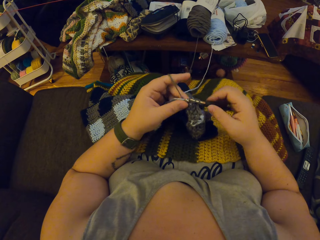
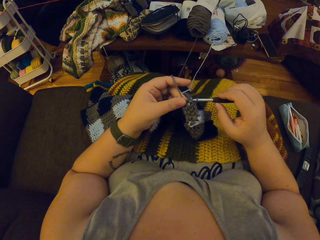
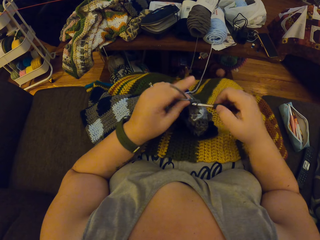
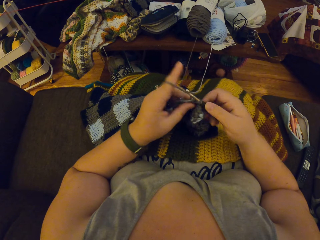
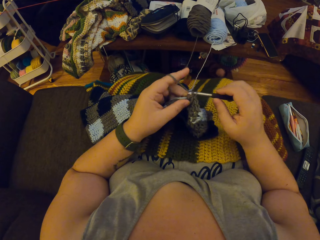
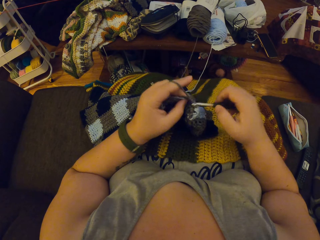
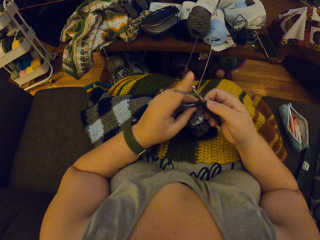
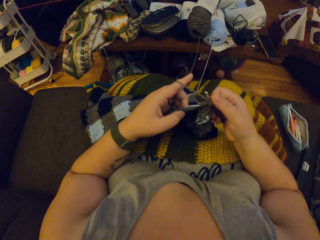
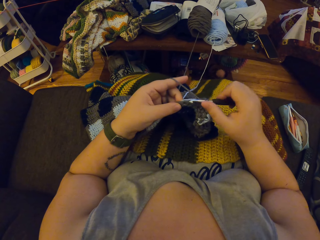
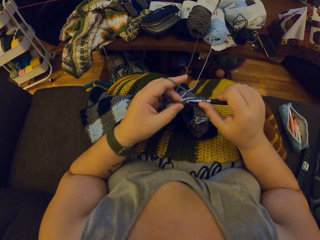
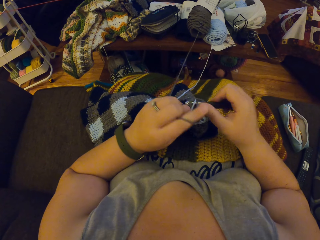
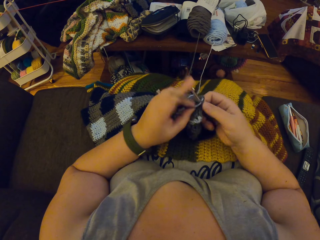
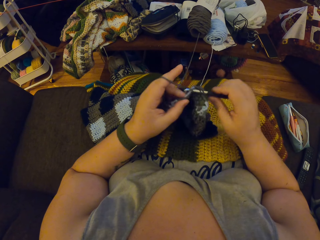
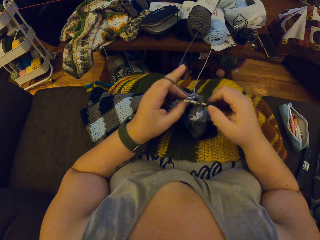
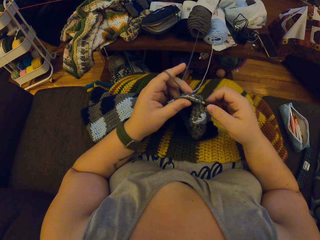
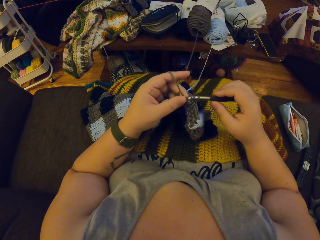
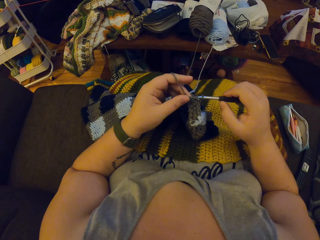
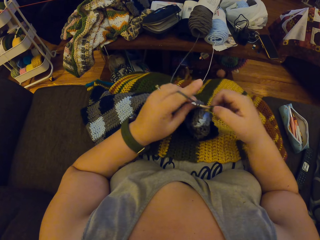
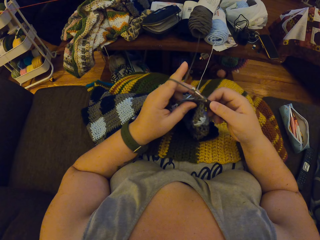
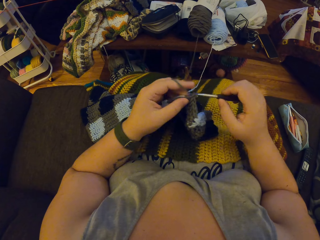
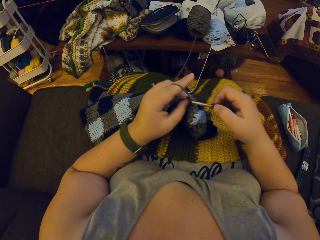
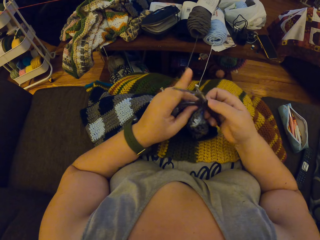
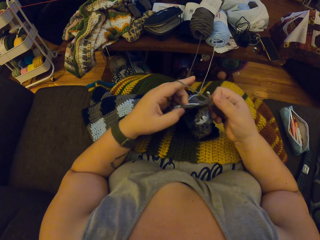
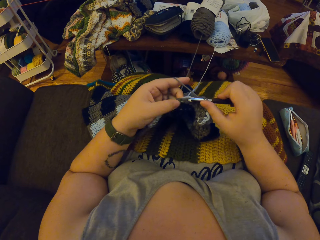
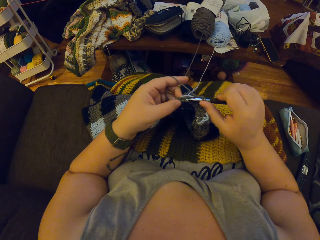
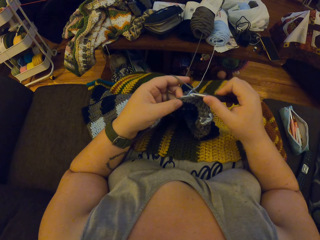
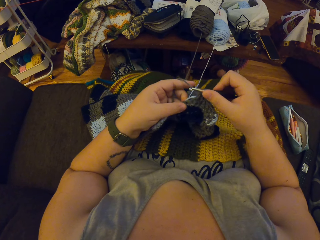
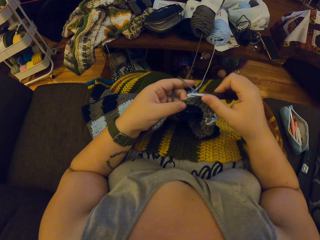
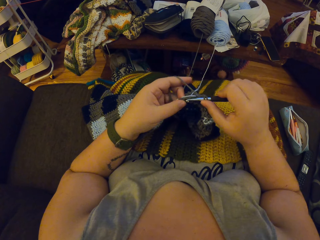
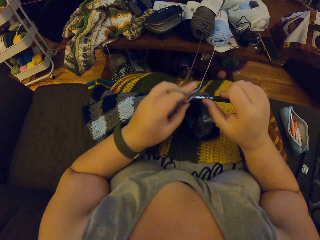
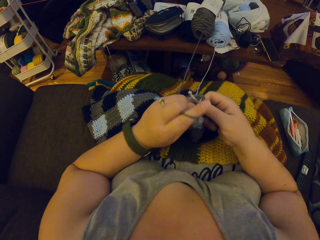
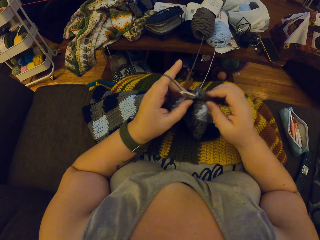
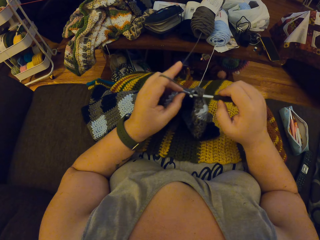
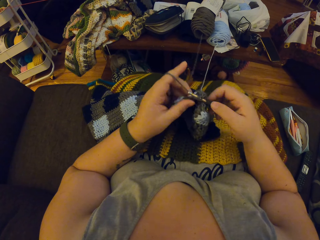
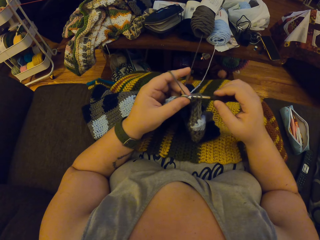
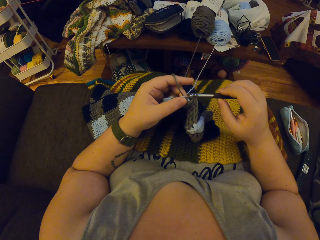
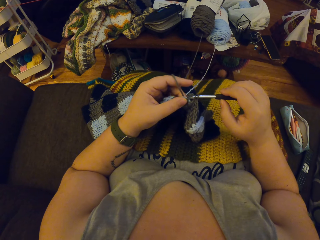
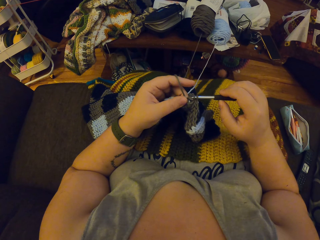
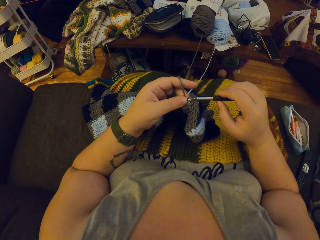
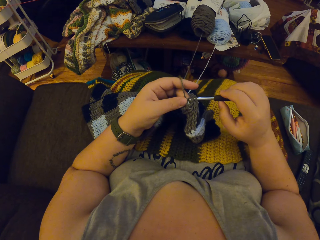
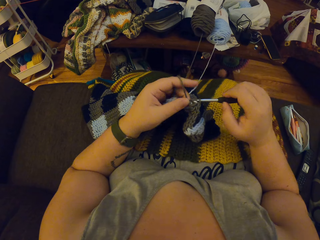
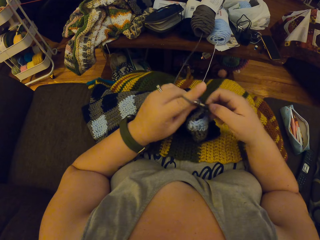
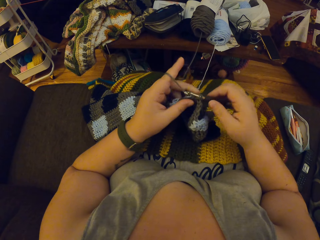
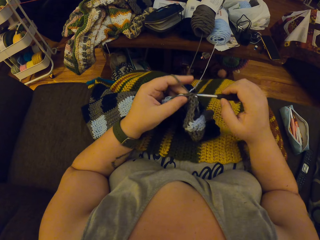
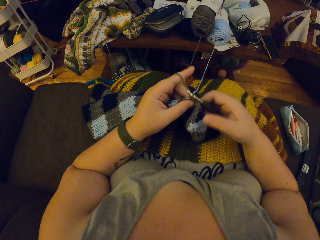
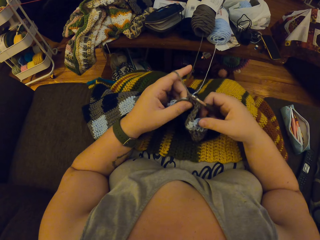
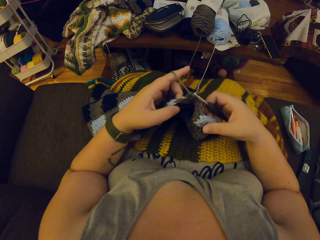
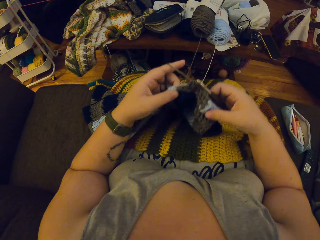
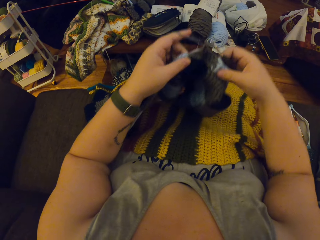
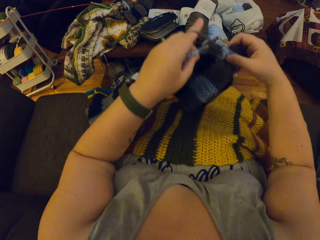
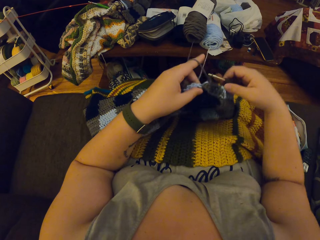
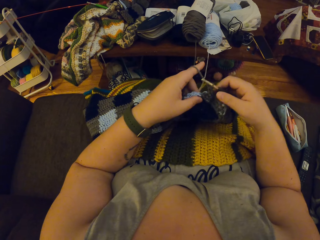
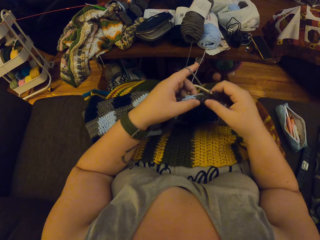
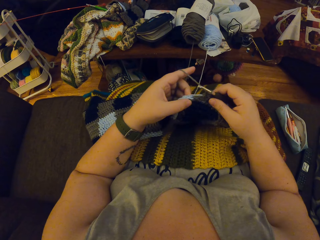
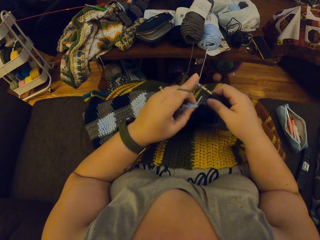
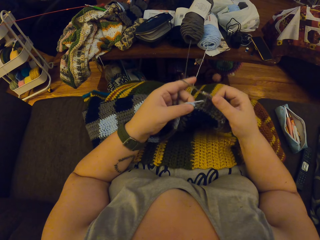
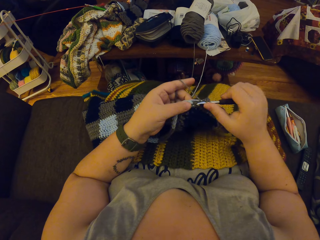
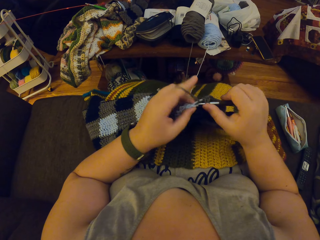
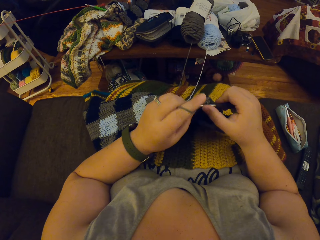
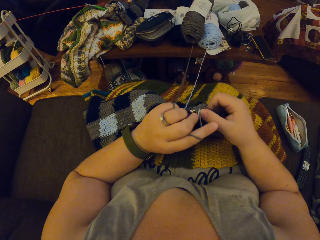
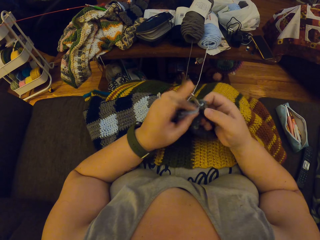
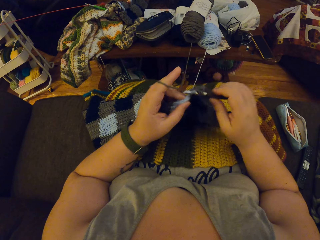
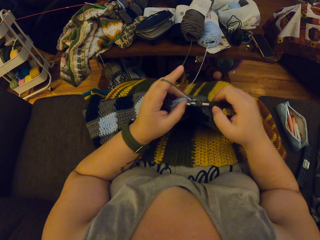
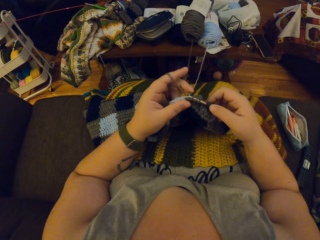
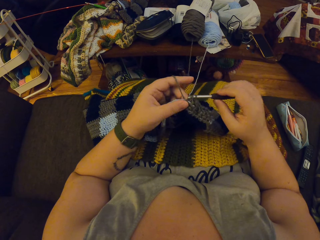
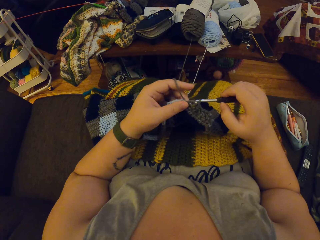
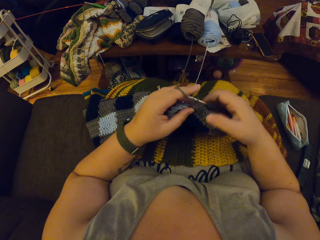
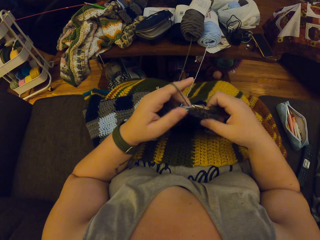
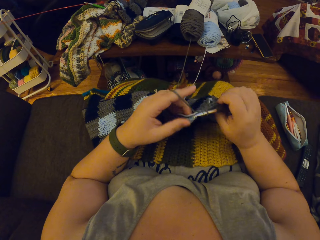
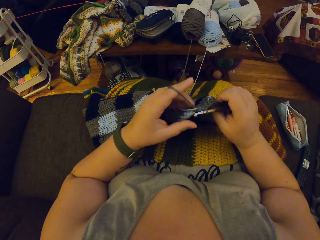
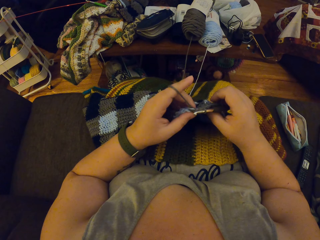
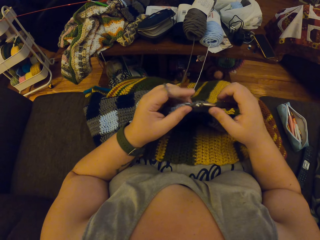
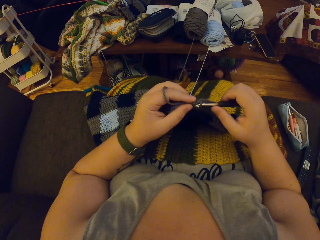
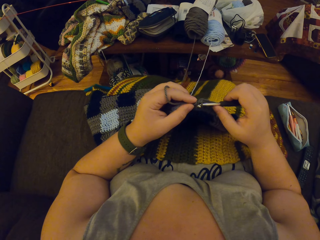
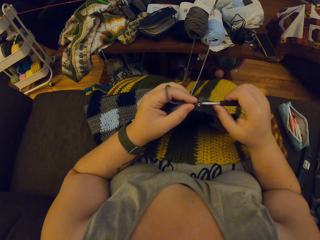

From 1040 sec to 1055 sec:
The camera wearer adjusts the fabric with her hands. She lifts up the cloth. She crochets the yarn with her hands.

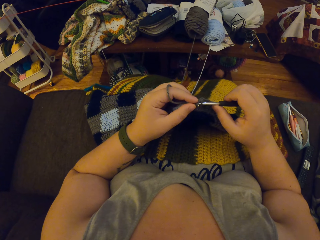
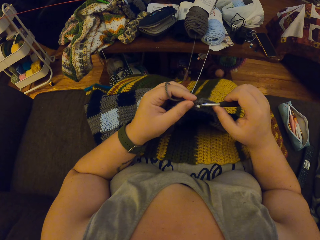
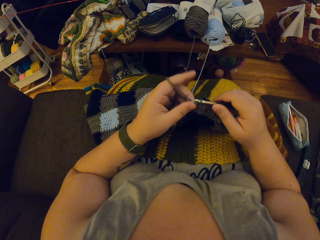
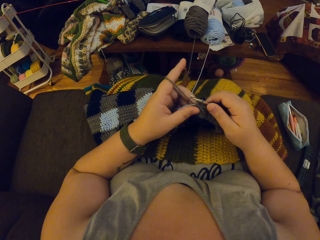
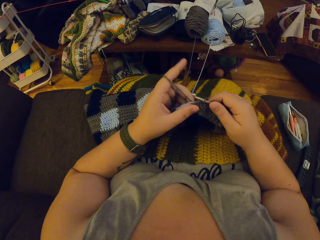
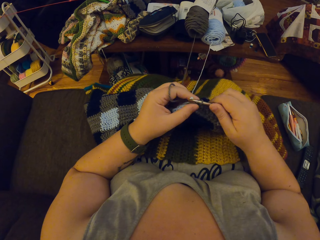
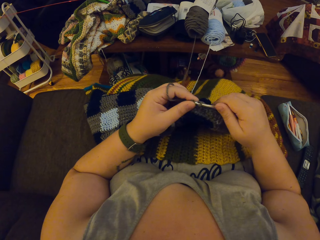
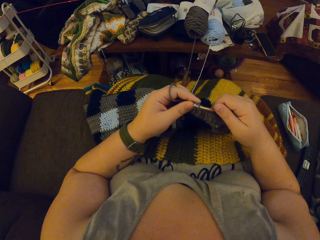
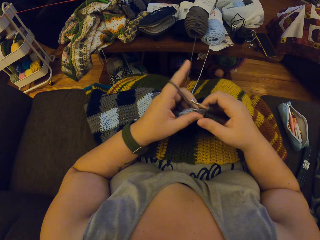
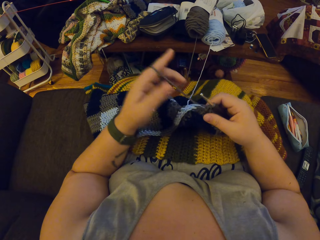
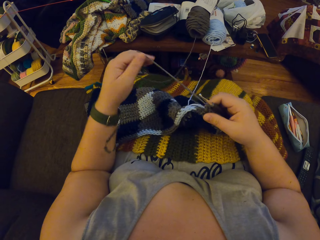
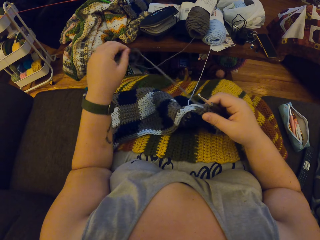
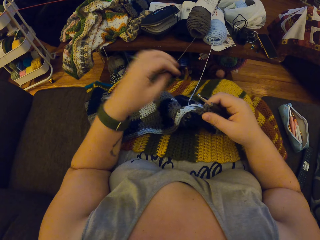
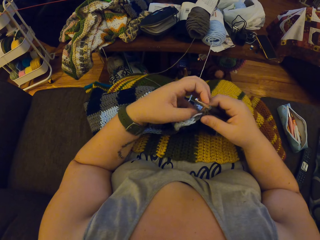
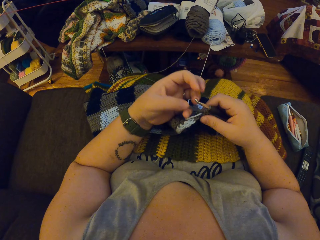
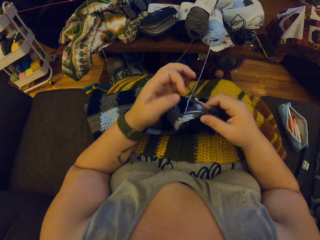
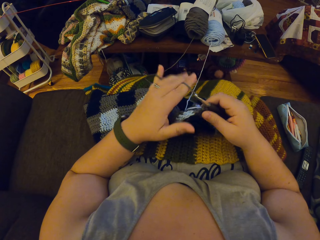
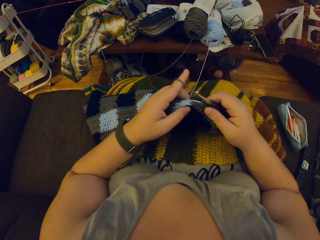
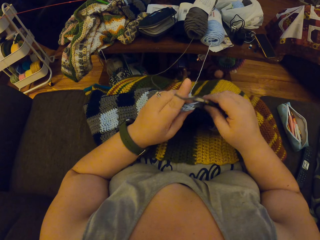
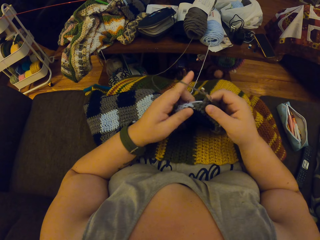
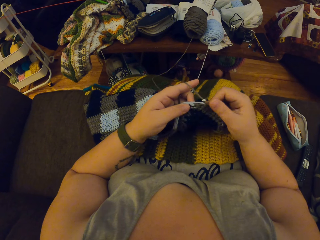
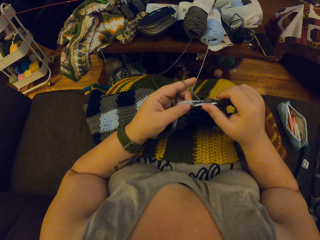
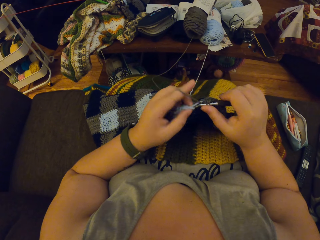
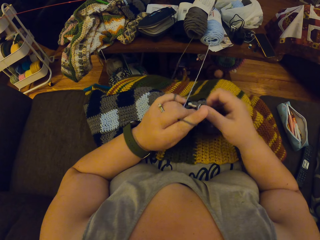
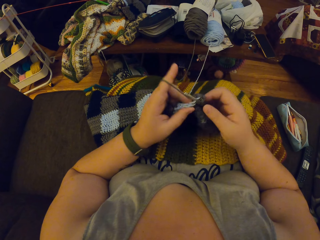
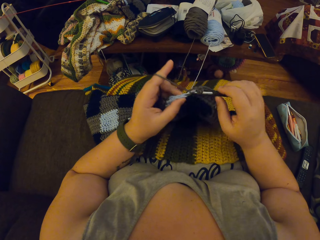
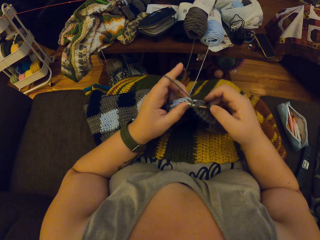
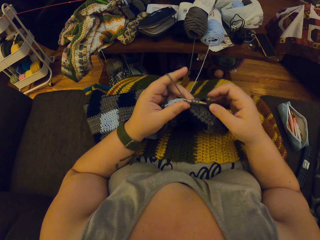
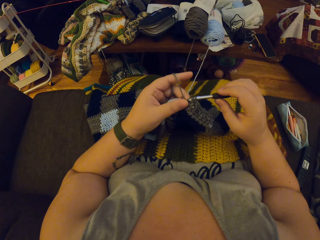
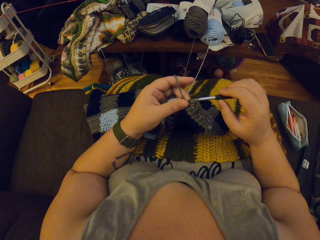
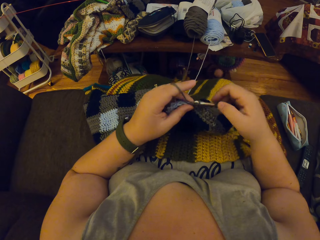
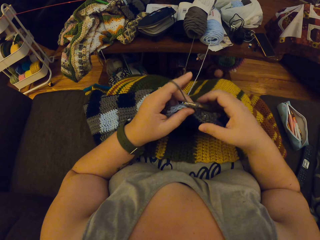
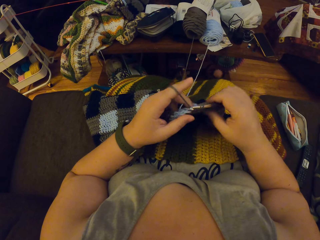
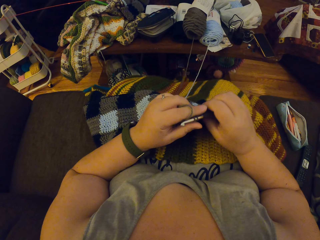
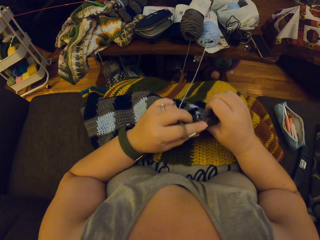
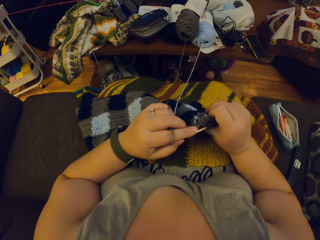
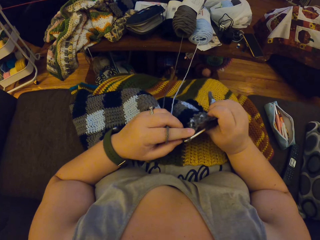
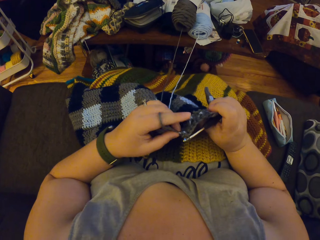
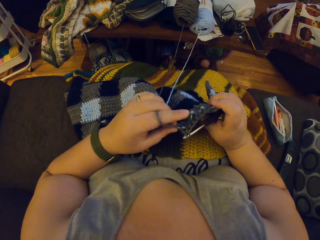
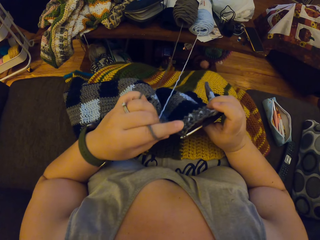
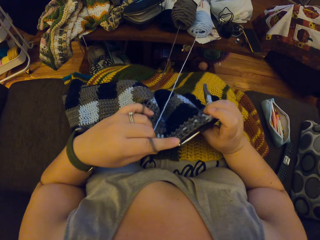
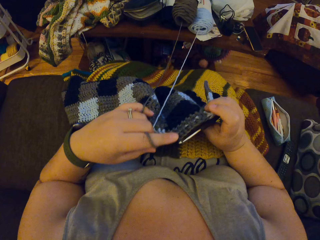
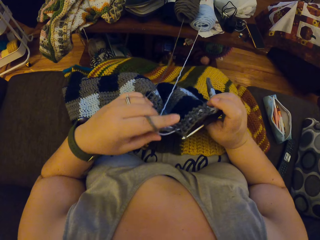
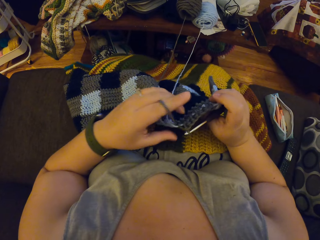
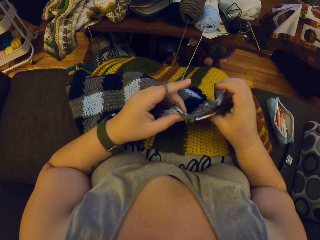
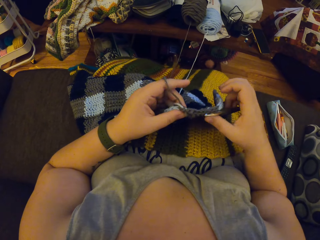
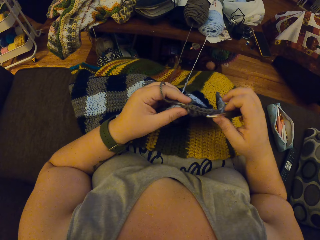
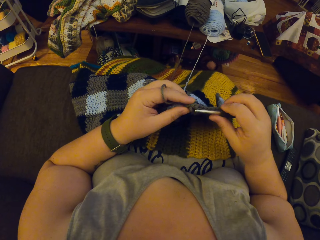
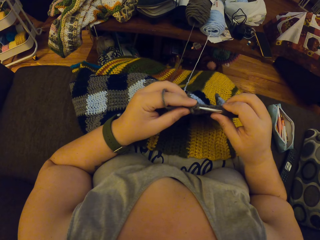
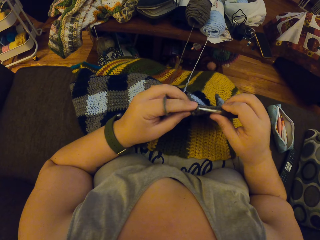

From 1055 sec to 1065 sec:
The camera wearer adjusts the yarn strand with her left hand. She unrolls the yarn from the finger and rolls the yarn on the finger. She crochets the yarn with her hands. She checks the cloth. She adjusts the yarn strand with her left hand.
